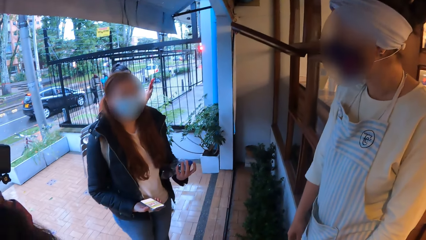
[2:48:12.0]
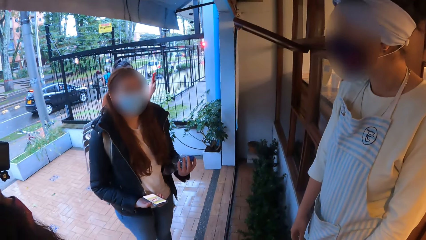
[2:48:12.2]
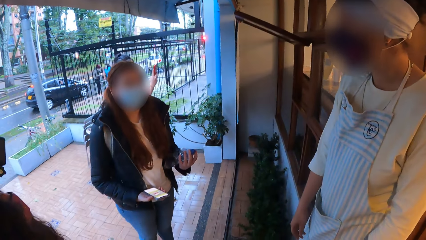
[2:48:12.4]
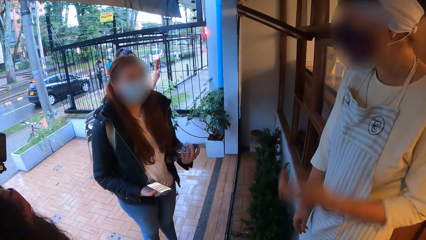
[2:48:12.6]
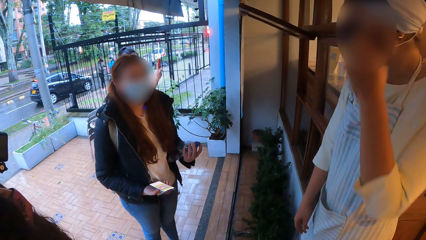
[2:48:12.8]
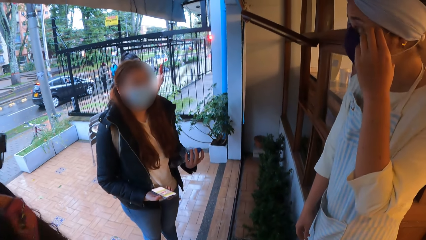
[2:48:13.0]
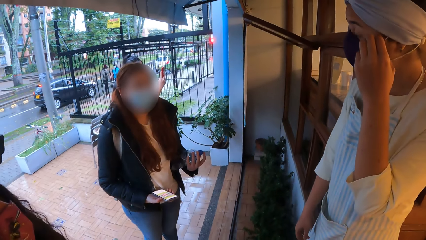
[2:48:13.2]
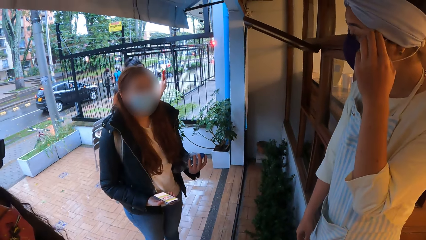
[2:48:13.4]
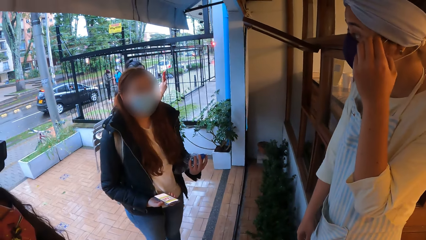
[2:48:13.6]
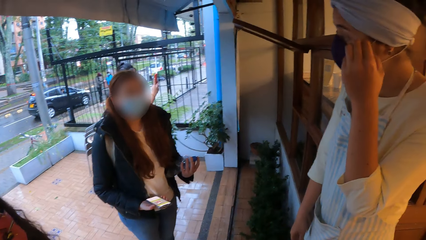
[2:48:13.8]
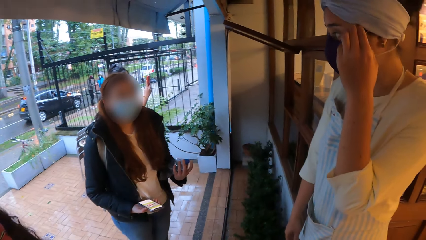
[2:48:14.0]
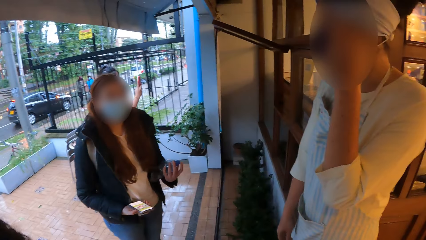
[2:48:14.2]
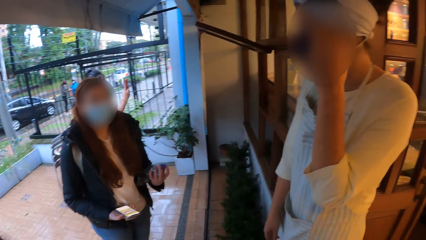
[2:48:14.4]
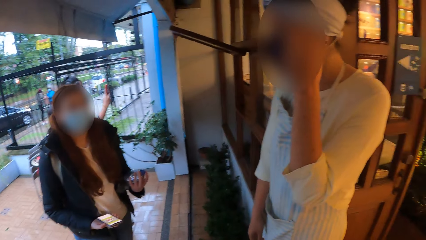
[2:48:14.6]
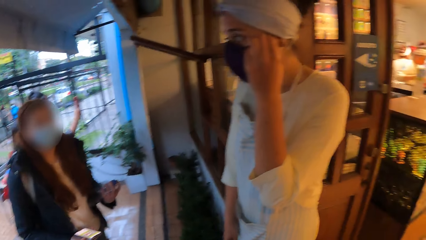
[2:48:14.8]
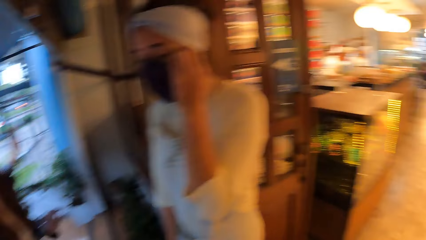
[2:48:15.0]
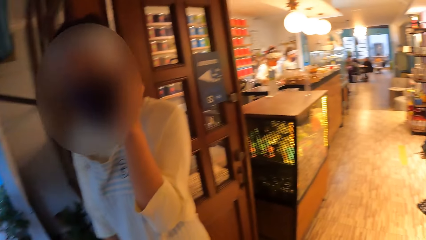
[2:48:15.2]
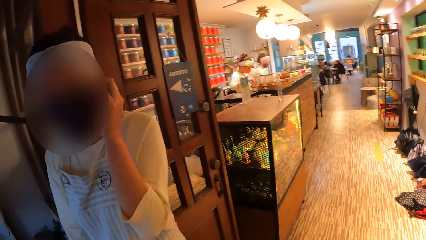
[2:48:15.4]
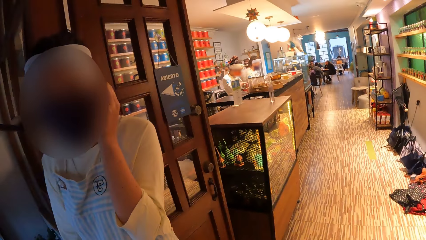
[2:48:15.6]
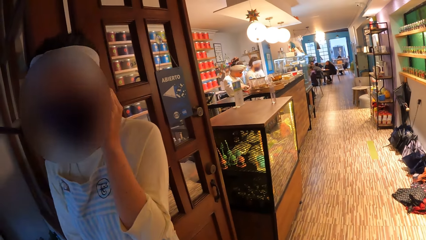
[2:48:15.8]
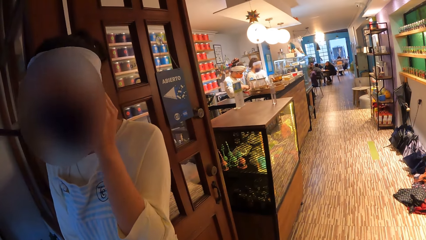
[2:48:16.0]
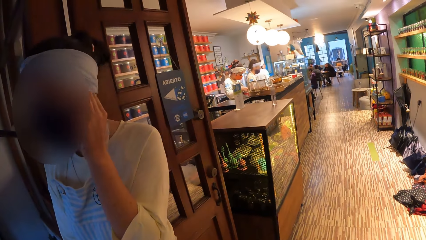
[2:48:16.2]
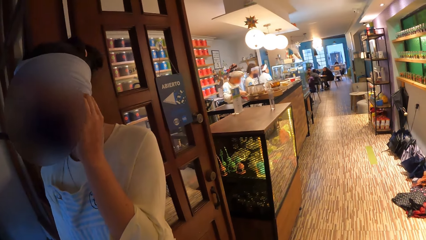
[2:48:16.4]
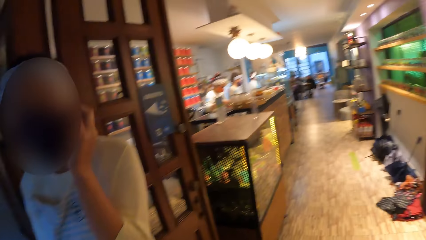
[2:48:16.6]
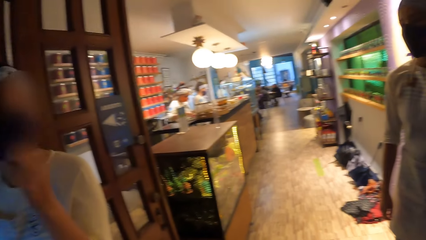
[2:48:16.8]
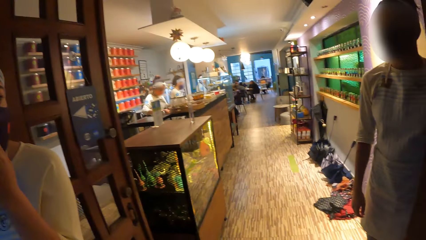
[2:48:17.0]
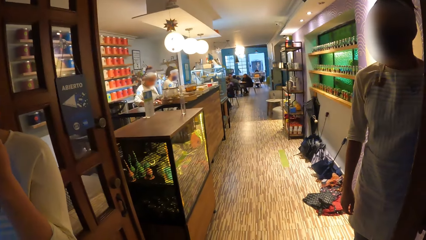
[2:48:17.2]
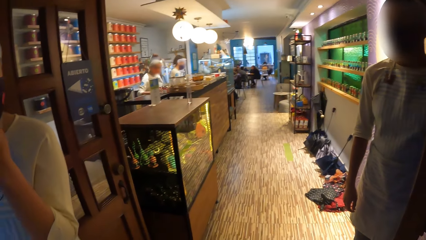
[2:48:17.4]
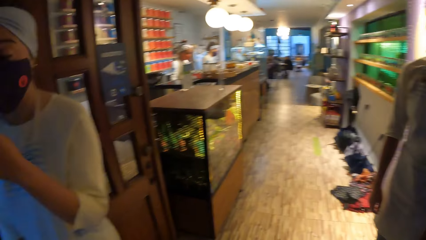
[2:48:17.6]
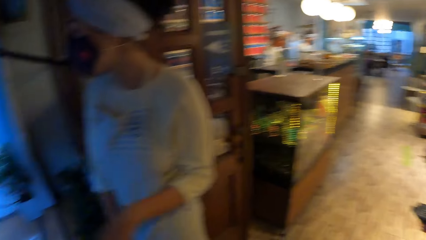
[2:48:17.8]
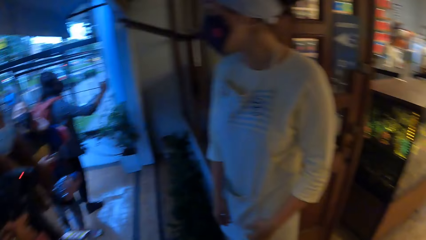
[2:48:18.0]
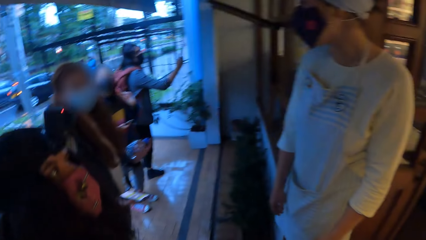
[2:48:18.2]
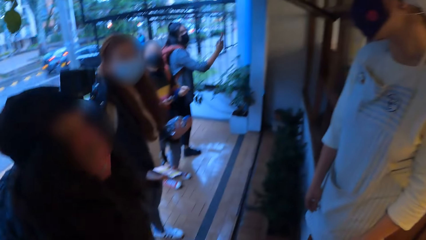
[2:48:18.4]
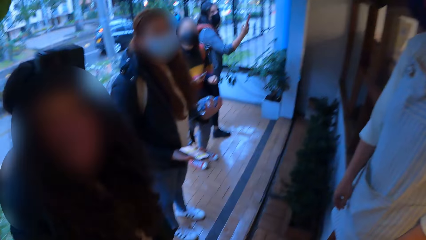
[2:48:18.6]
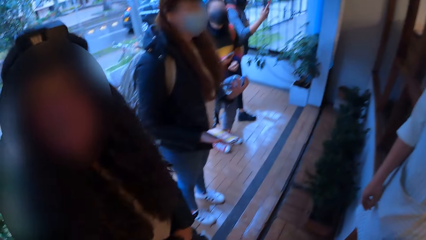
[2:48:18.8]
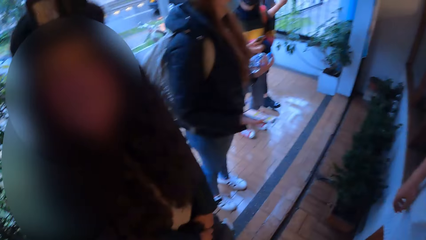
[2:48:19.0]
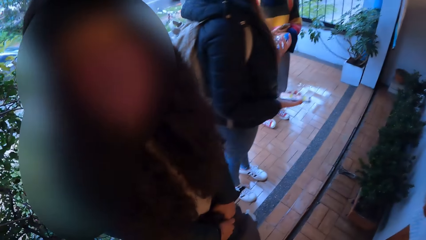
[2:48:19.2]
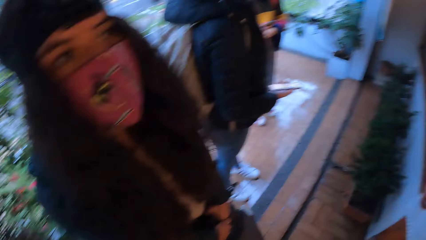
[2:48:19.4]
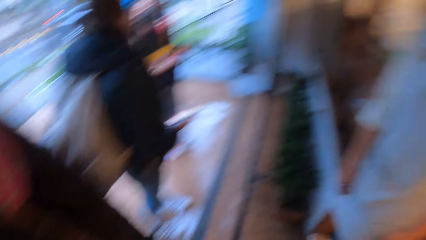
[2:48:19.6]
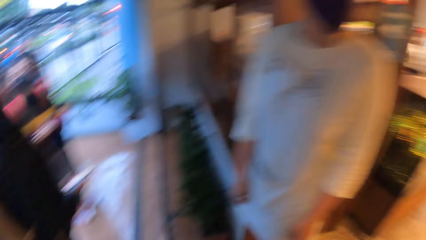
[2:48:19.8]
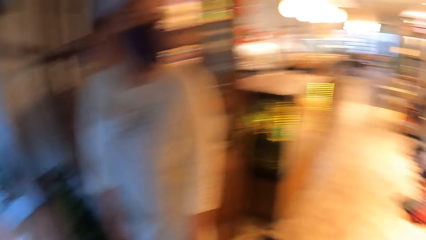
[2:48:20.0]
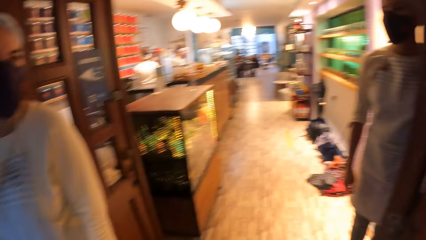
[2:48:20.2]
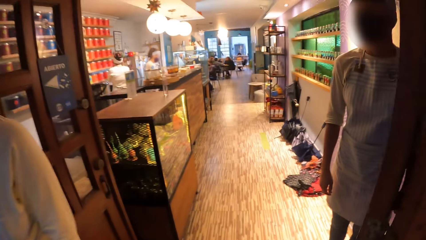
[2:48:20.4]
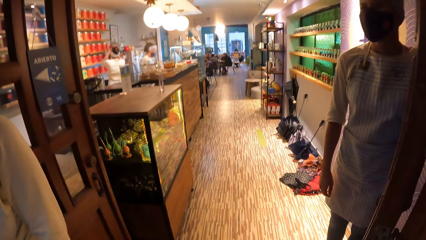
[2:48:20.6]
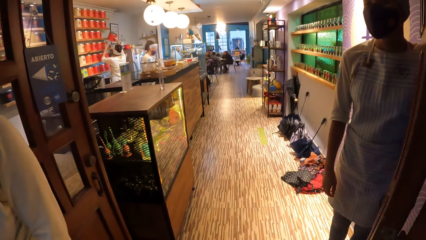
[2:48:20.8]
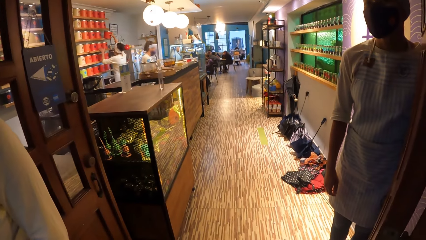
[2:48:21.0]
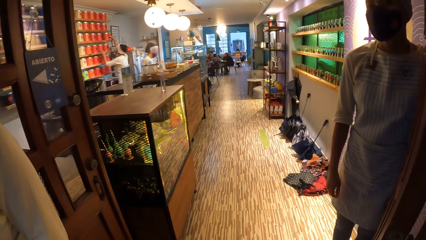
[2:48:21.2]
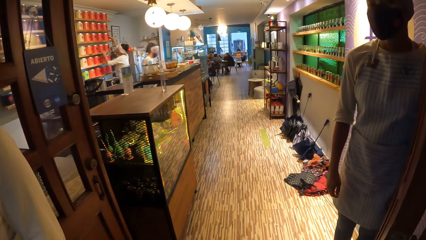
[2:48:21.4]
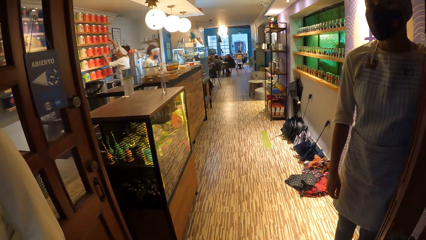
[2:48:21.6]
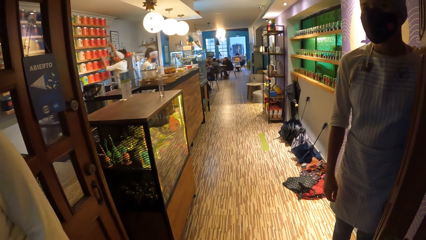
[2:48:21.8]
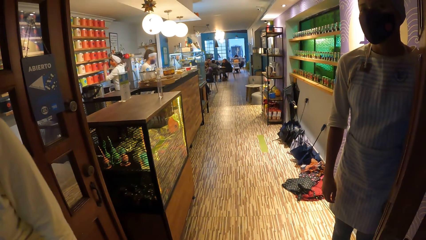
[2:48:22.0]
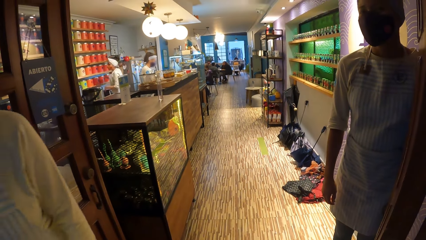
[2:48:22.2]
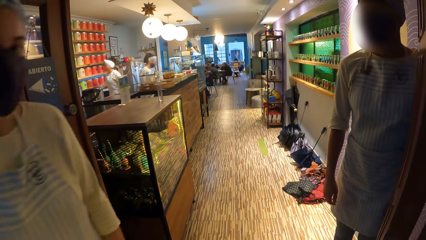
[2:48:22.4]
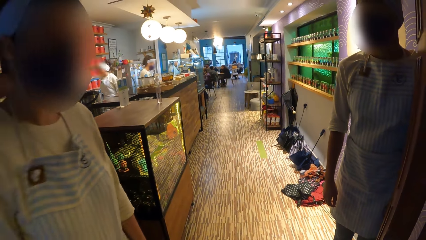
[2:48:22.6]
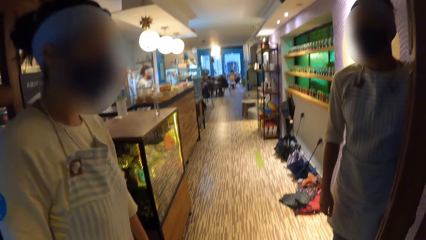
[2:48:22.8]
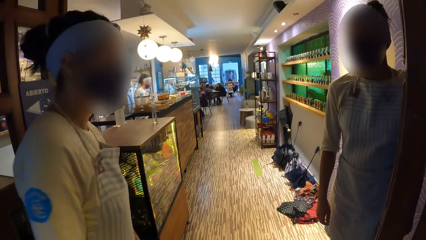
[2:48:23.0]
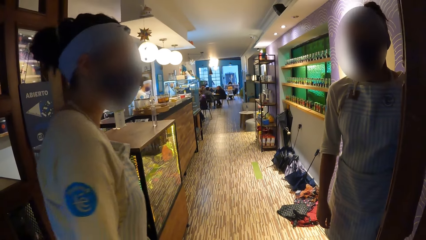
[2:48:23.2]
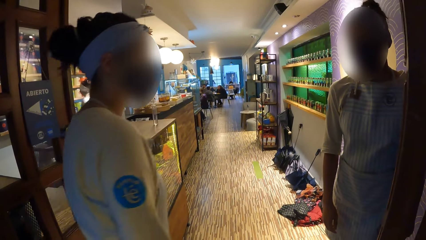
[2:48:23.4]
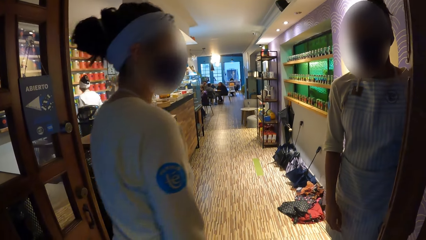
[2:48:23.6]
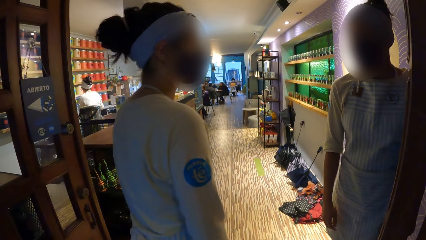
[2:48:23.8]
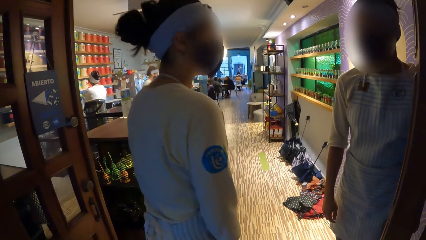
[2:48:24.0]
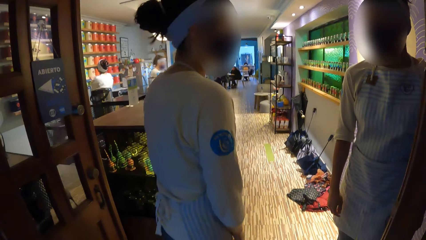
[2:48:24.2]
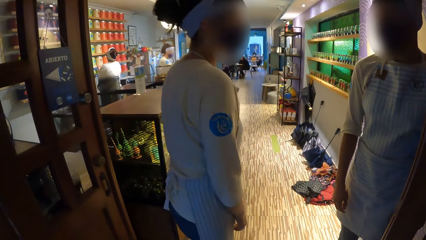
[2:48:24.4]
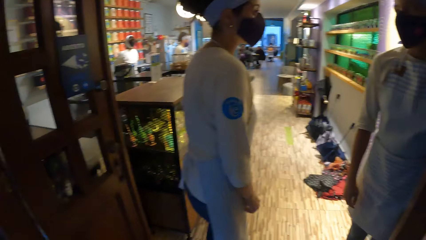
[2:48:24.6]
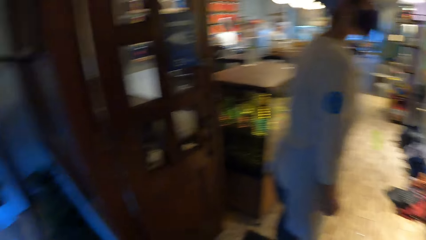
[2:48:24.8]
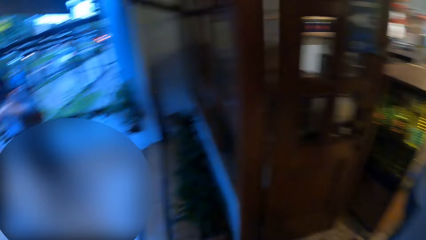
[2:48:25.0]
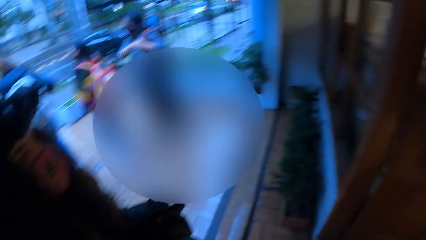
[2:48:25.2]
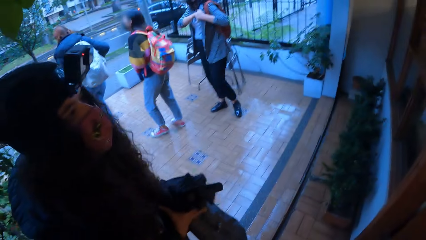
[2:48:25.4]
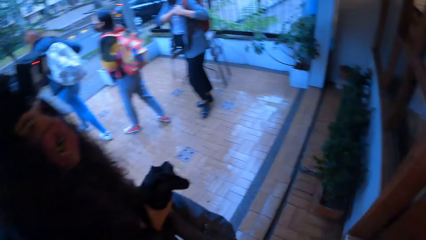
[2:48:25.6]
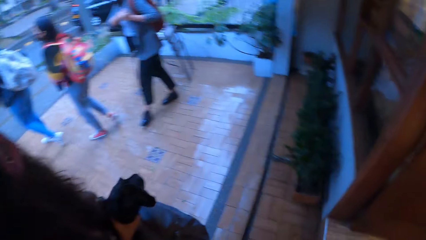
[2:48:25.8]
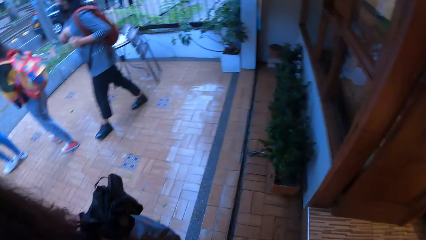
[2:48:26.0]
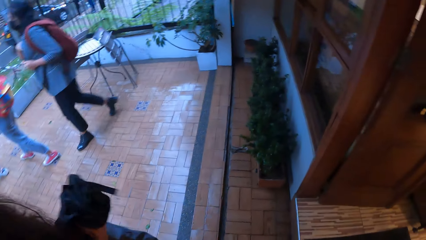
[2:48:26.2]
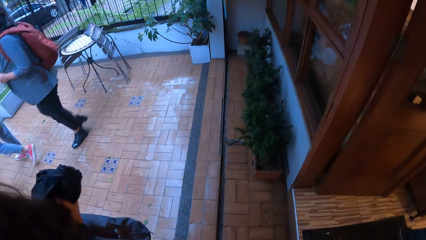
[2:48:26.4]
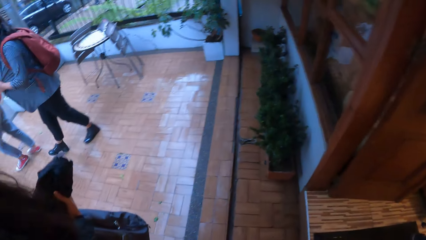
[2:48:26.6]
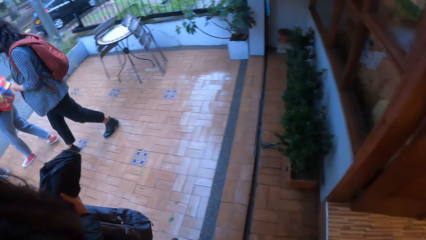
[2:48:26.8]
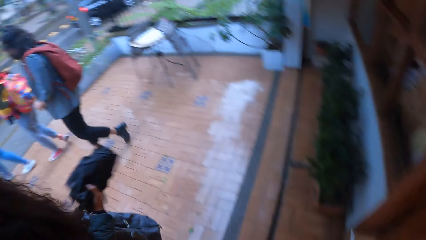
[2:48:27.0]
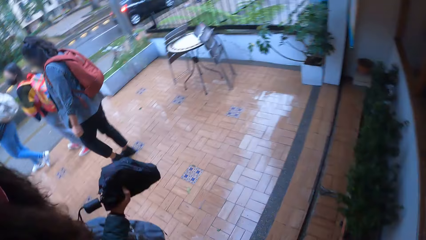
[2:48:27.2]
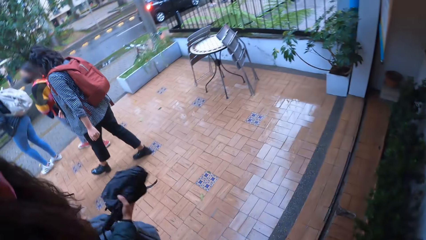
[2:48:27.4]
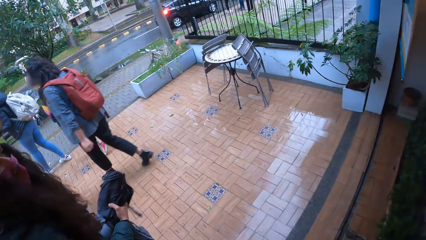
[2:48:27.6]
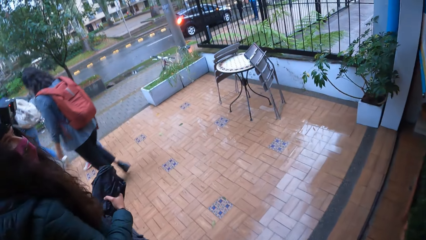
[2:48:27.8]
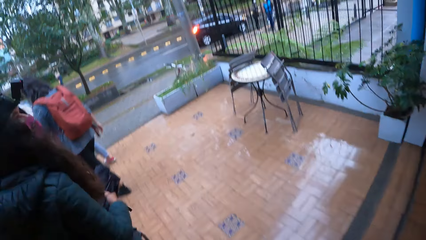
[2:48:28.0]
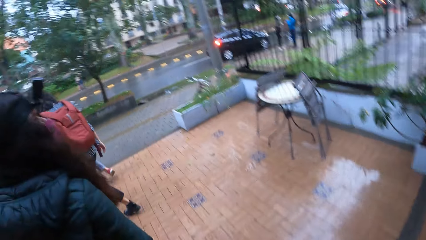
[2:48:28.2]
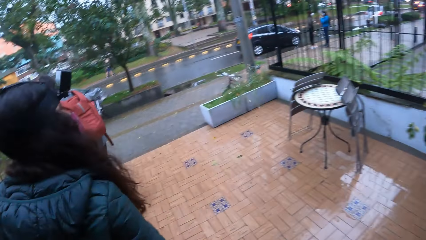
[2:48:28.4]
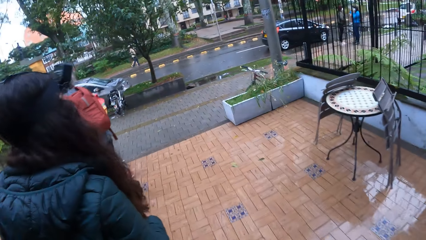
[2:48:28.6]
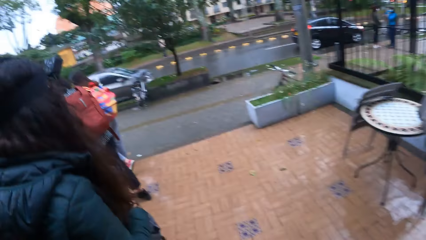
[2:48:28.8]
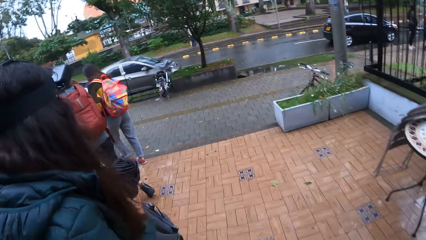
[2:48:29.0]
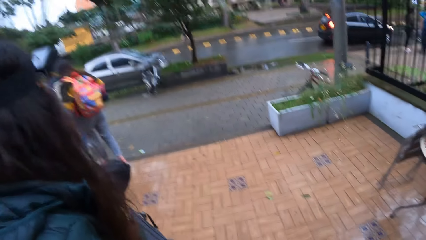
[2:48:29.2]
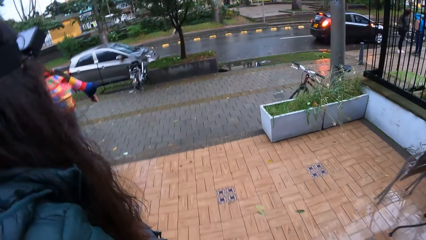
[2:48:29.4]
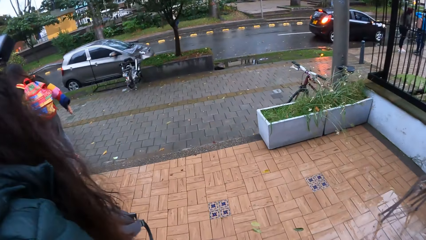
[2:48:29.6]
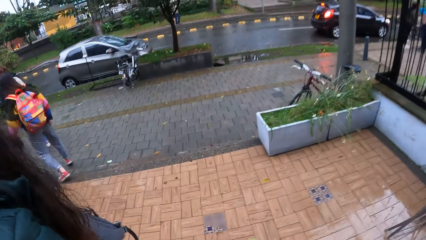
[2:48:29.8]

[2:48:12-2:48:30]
A lady talks with another lady. A woman snaps the wall outside the store with a phone in her right hand. The first lady walks around. The camera wearer looks around. Two other women and the woman walk from the store to a tarred path. The other lady walks around. The camera wearer looks around. The camera wearer and another woman walk from the store towards the car.
